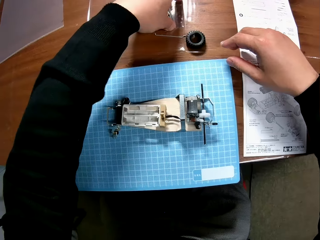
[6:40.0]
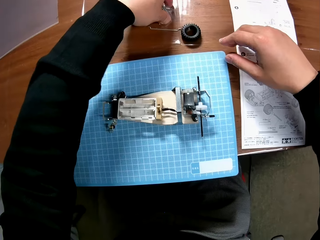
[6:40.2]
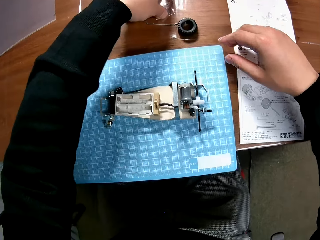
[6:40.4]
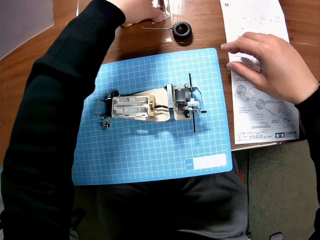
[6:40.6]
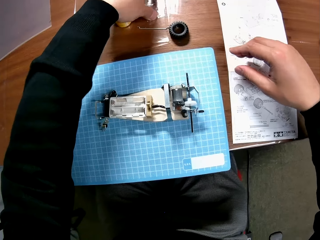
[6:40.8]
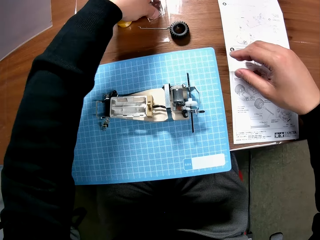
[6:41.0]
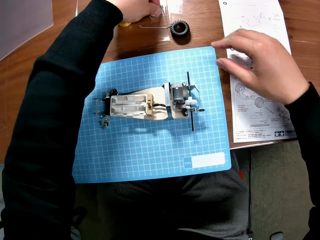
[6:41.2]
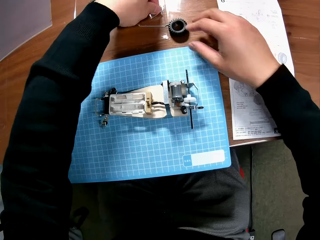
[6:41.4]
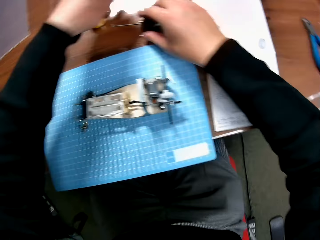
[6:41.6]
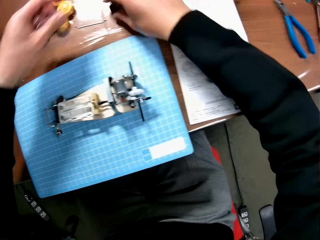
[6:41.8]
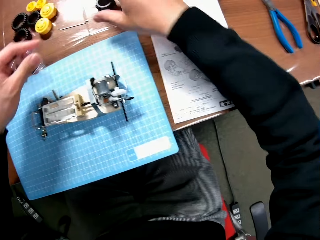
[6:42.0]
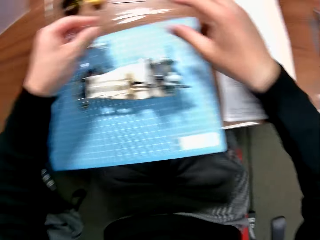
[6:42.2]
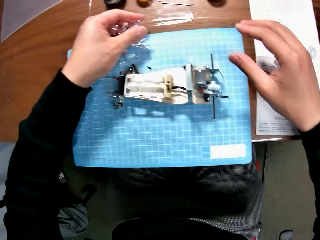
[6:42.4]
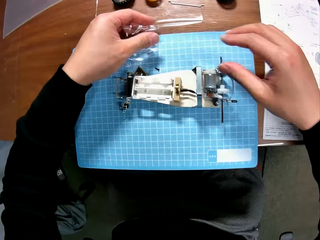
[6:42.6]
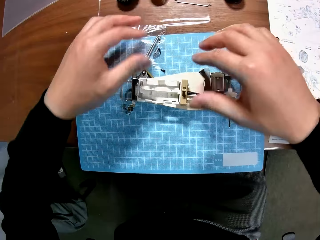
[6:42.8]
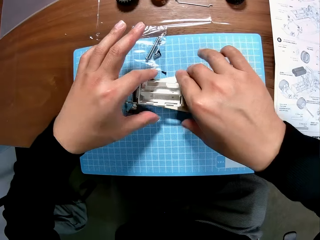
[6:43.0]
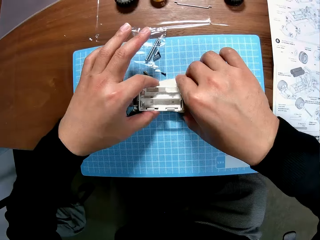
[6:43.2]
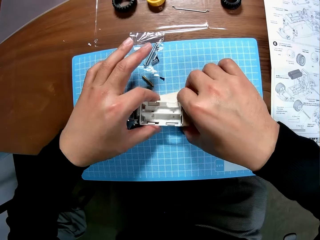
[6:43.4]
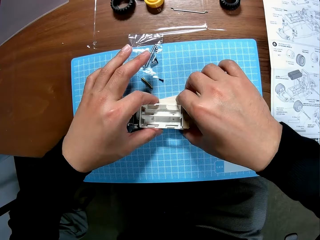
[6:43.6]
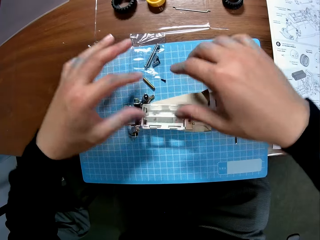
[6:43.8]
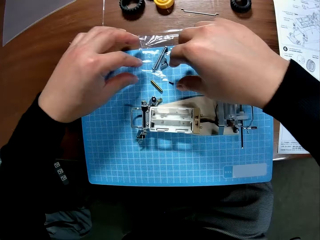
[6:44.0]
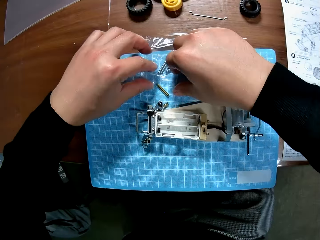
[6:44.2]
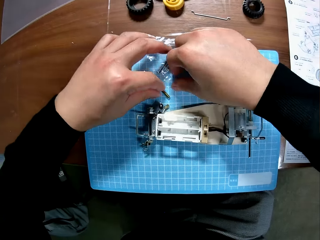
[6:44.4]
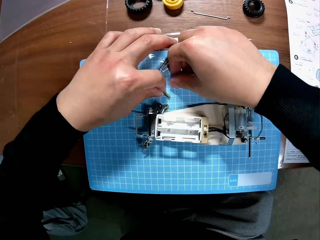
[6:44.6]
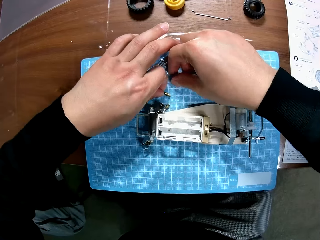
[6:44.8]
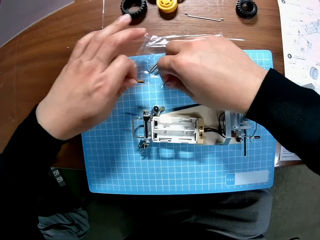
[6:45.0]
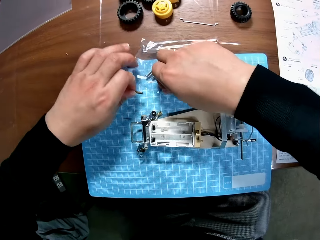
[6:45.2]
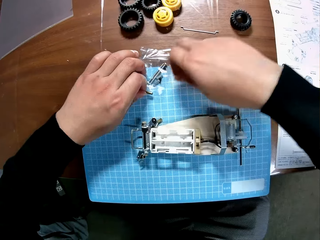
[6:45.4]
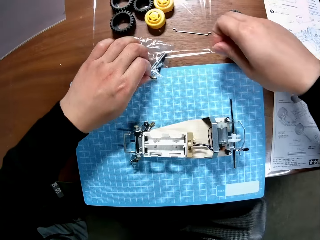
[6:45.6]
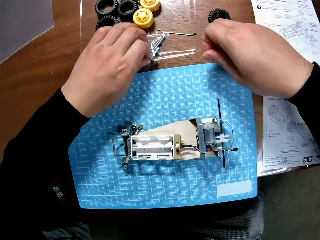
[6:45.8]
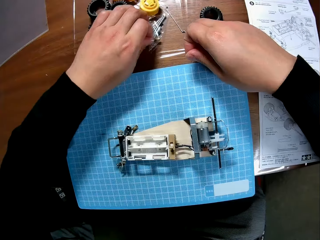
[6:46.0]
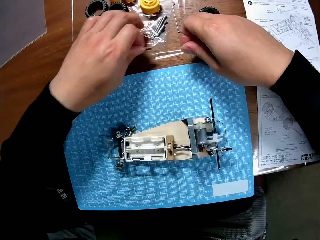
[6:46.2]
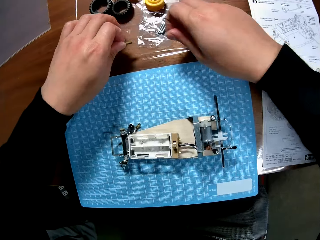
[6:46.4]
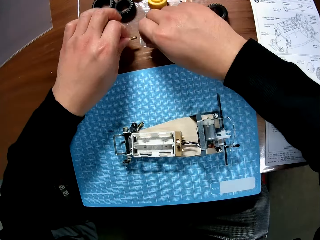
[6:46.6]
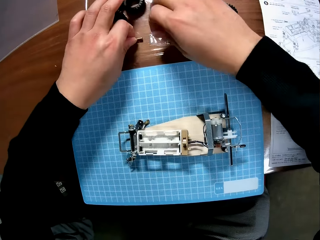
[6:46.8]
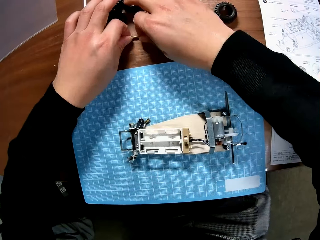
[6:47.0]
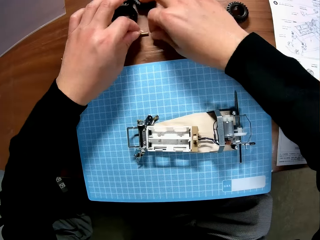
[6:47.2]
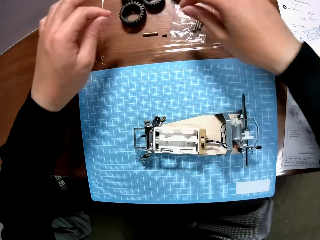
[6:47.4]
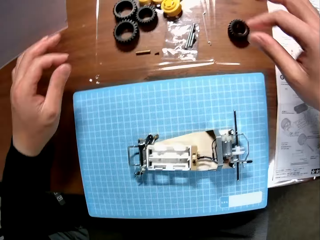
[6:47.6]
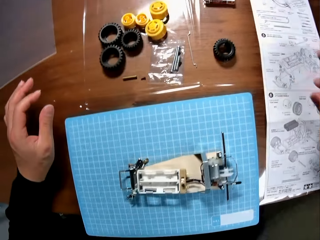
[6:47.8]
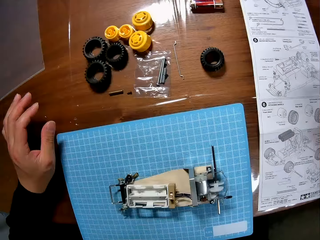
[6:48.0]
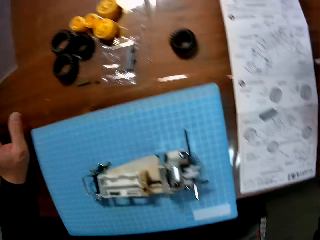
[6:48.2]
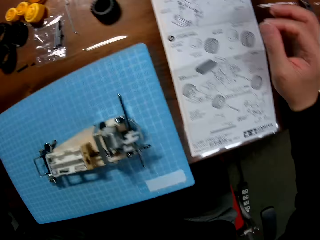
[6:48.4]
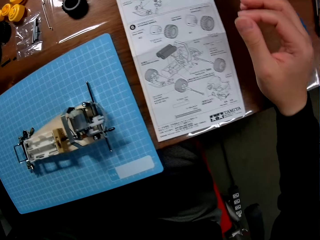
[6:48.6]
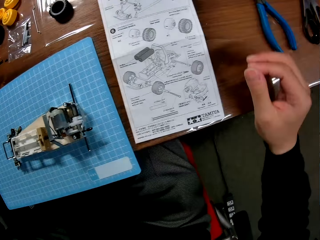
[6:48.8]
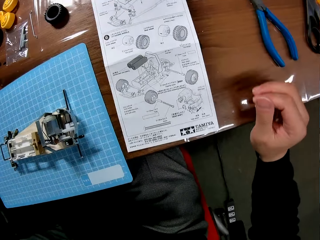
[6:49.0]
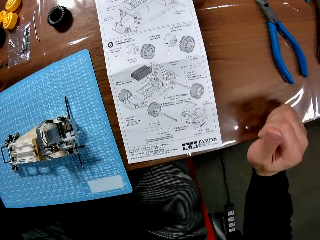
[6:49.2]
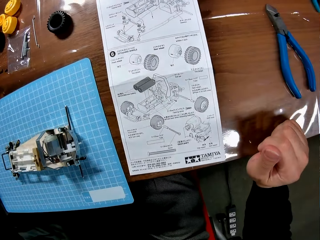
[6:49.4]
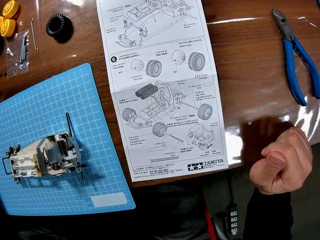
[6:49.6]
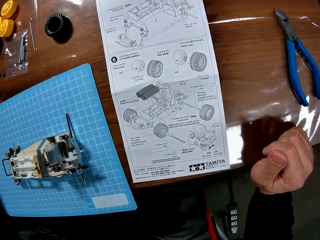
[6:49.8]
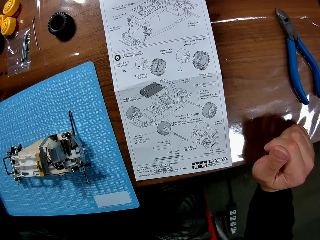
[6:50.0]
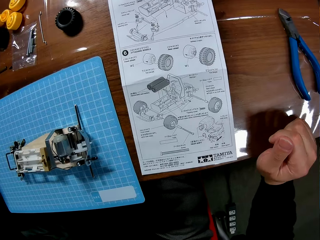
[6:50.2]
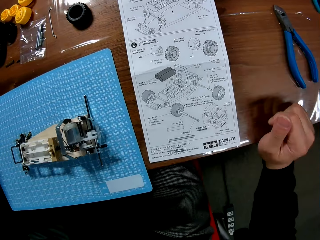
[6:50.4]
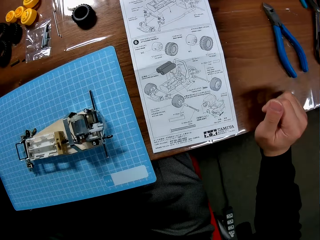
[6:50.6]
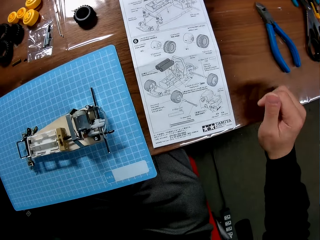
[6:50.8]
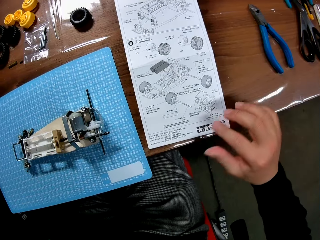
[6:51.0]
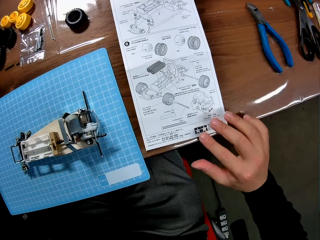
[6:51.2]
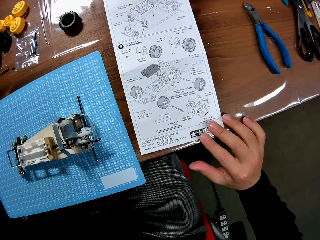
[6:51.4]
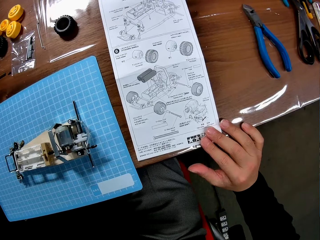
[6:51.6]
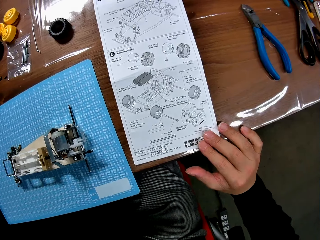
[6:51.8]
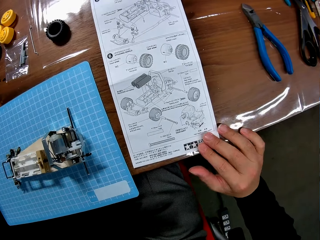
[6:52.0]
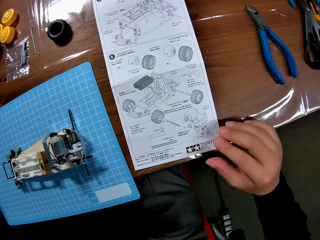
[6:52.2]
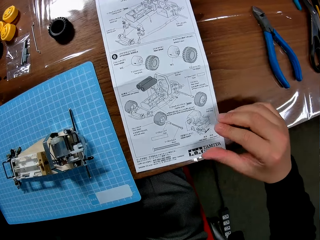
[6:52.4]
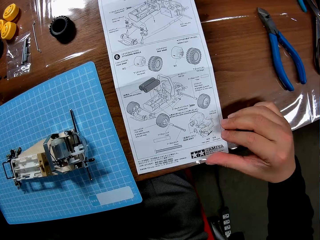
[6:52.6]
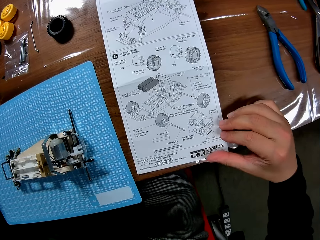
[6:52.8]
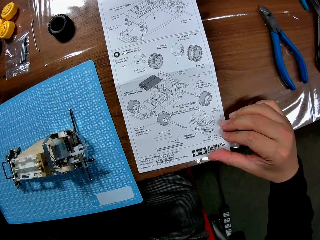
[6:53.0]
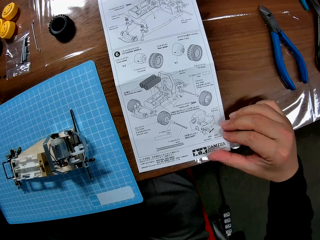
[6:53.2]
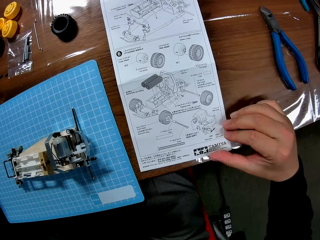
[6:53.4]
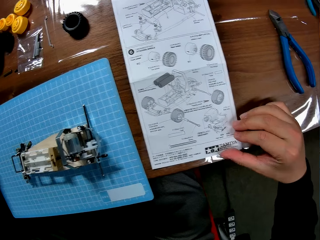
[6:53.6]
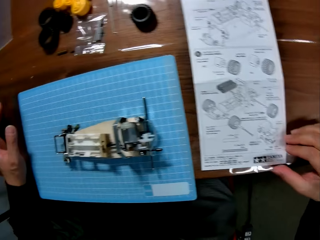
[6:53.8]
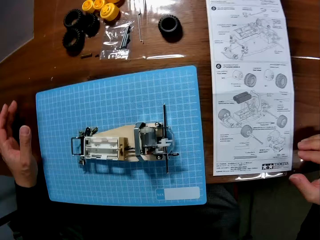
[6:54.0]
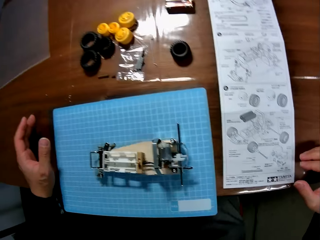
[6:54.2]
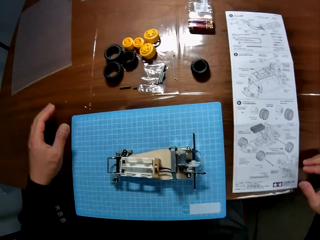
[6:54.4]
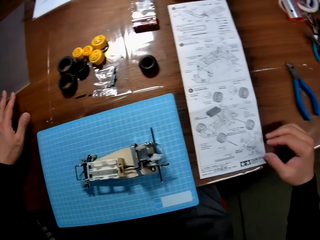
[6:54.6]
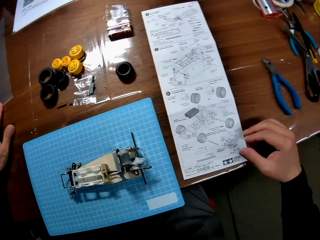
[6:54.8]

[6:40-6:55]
The camera wearer picks up the screws on the table with his right hand. He adjusts a tyre of the device on the table with his right hand. He pushes a toy wheel aside. He puts the screws on the table with his right hand. He grabs the toy parts. He adjusts the device on the table with his hands. He picks up the screws on the table with his hands. He adjusts the screws on the table with his hands. He pushes other screws aside. He puts the screws on the table with his right hand. He puts his hands on the table. He looks at the paper. He puts his right hand on the white paper on the table.

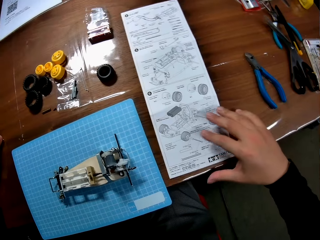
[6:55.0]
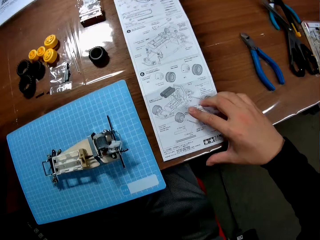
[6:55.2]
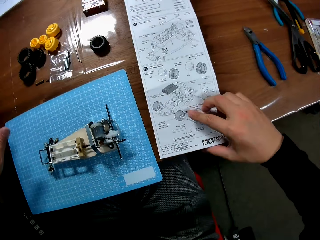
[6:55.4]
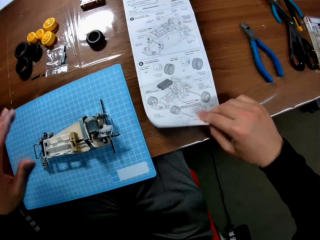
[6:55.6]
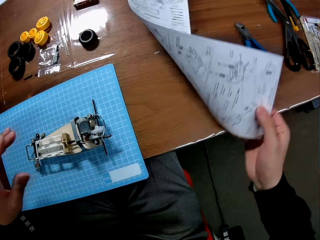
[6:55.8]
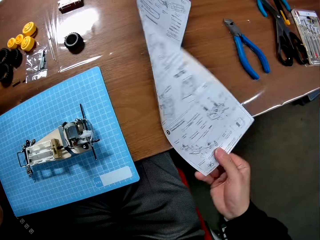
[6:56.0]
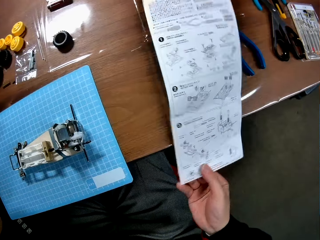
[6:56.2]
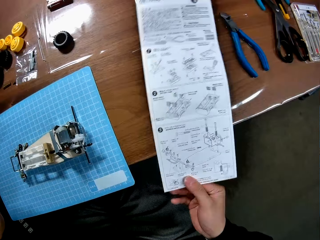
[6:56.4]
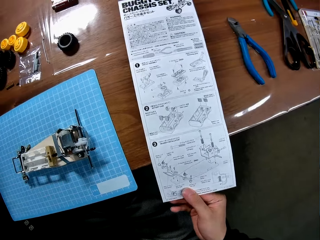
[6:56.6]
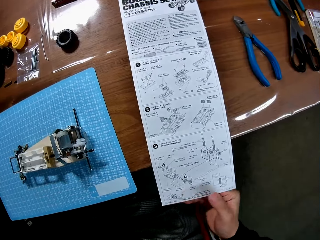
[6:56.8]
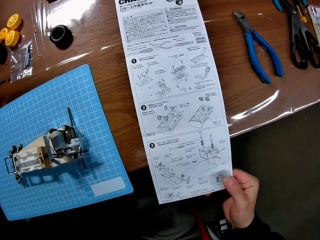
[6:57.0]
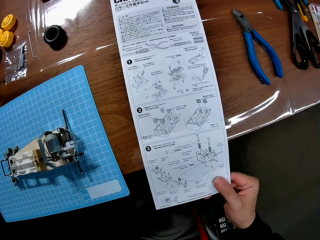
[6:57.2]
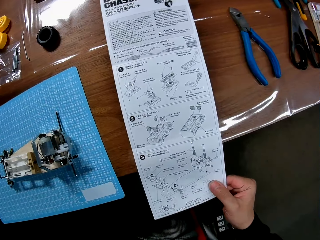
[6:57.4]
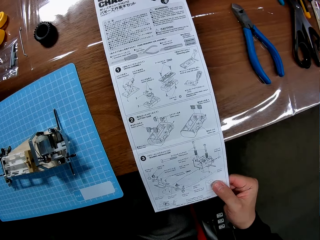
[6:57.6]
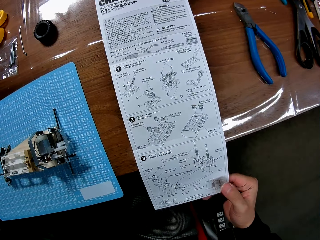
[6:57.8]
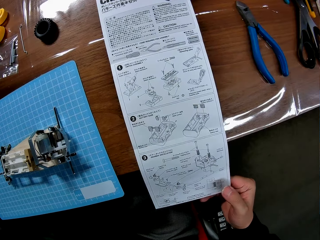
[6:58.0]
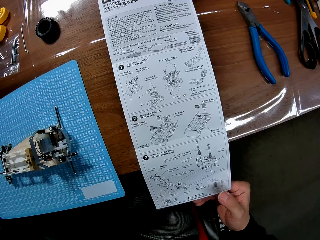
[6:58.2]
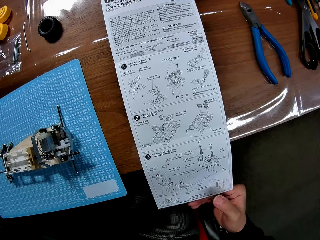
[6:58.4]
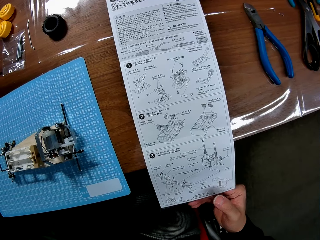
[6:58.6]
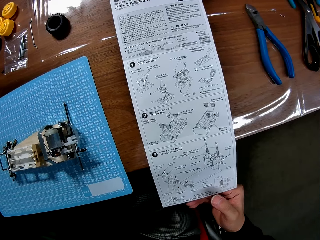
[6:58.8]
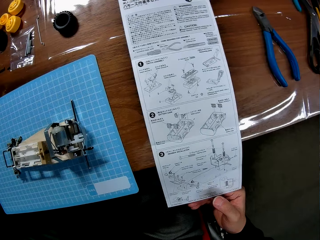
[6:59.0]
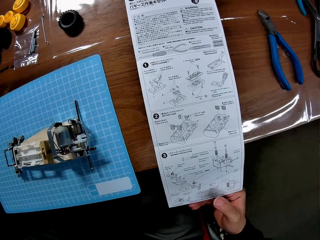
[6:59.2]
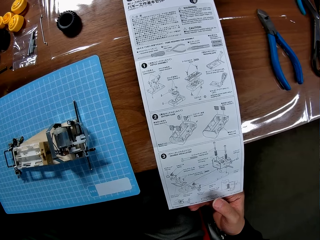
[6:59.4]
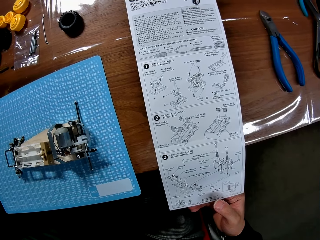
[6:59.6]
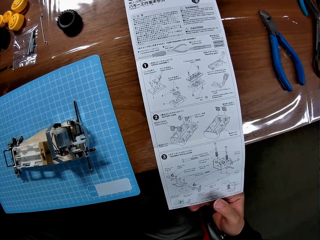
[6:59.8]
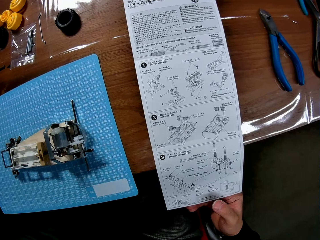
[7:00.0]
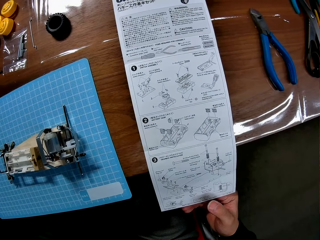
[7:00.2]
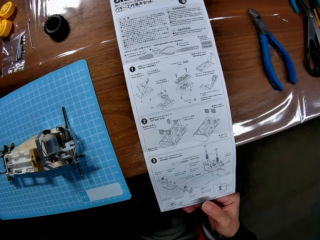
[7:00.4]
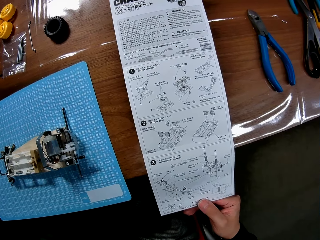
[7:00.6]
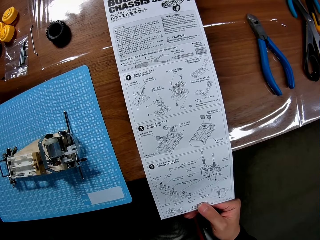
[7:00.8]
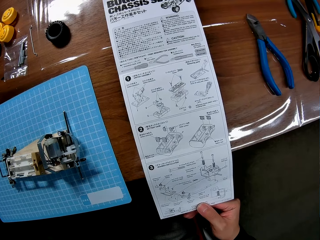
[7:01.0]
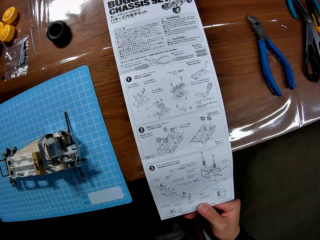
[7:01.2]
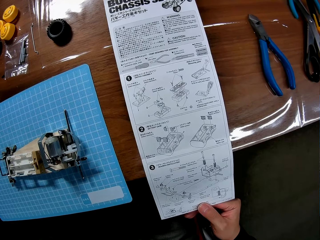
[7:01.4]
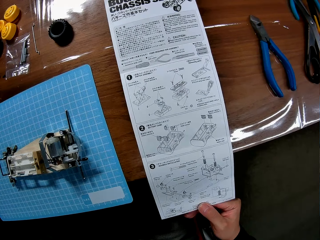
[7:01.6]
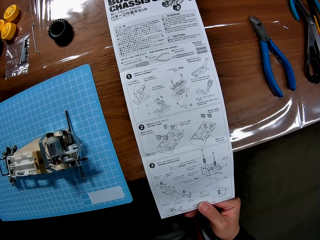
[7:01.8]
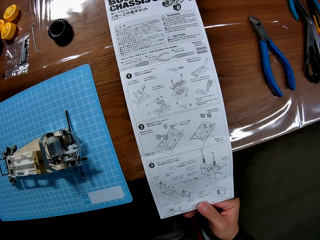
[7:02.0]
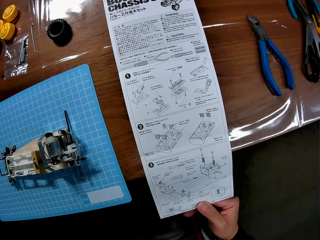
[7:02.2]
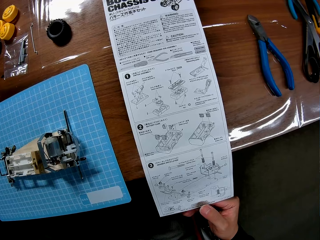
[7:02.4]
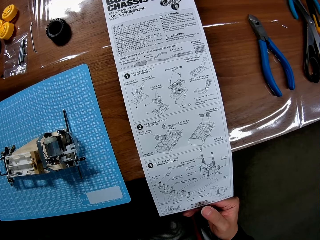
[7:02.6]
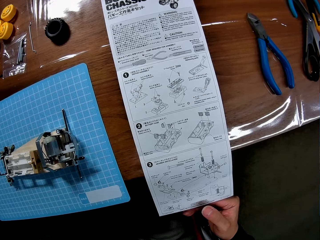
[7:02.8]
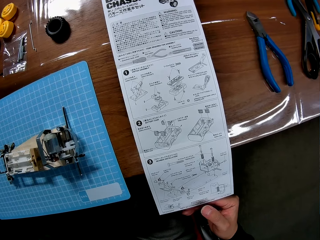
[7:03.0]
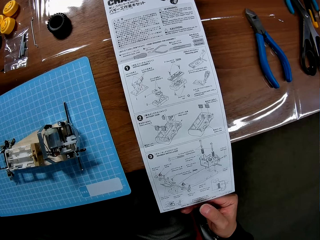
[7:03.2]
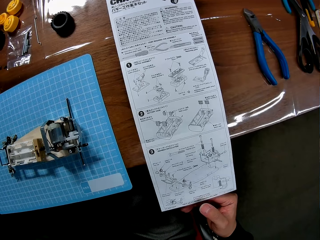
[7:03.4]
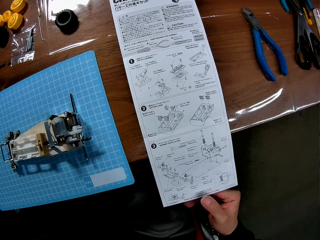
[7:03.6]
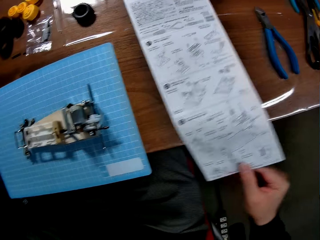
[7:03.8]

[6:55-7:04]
The camera wearer turns over the white paper on the table with his right hand. He looks at the paper.
